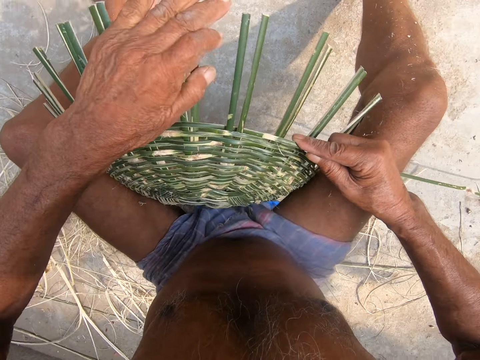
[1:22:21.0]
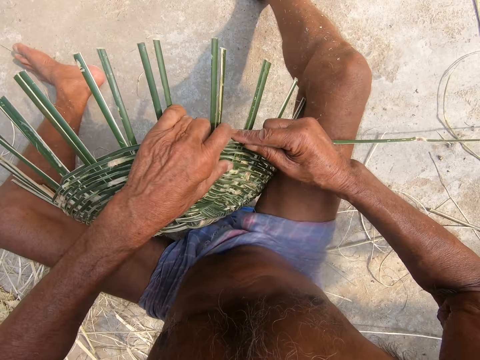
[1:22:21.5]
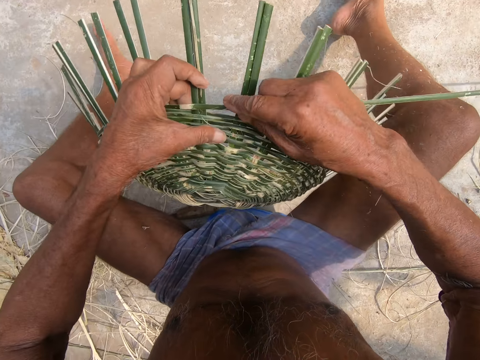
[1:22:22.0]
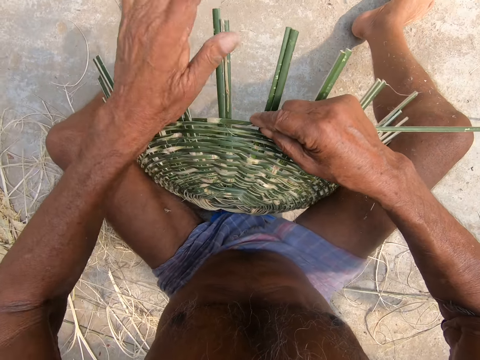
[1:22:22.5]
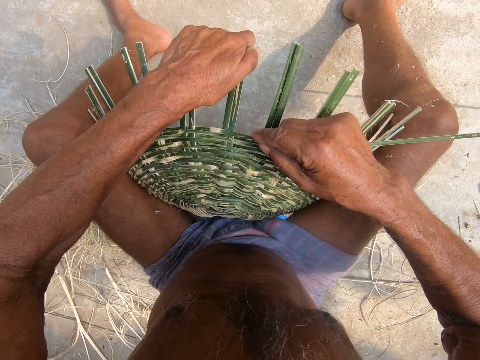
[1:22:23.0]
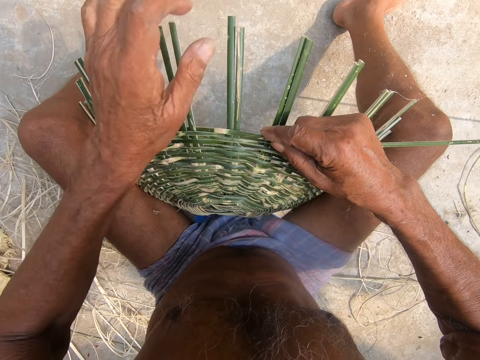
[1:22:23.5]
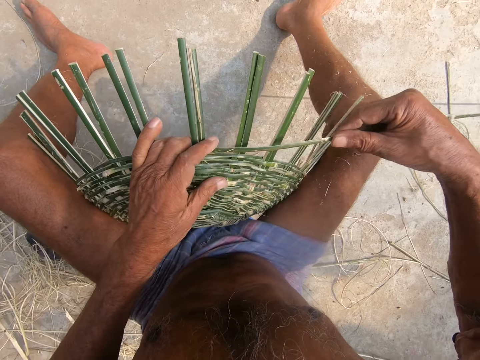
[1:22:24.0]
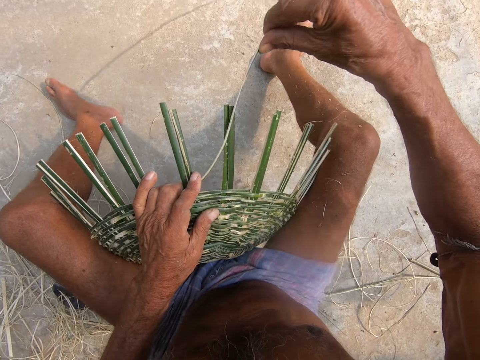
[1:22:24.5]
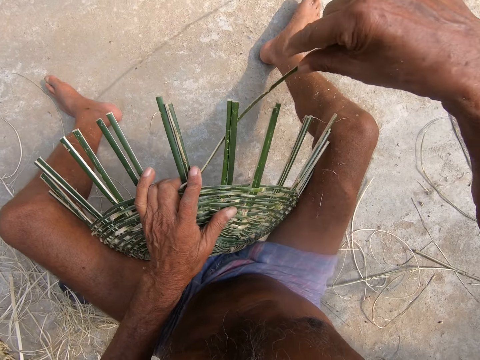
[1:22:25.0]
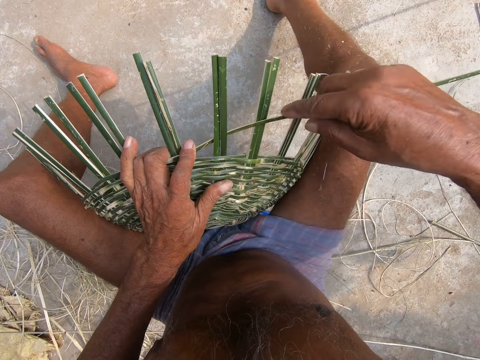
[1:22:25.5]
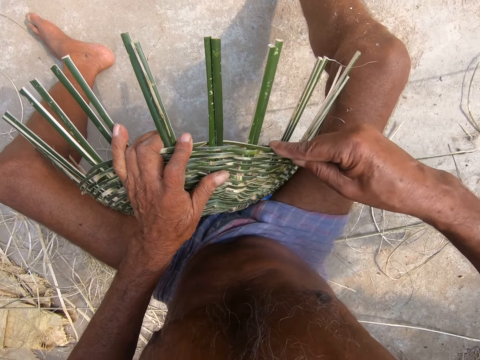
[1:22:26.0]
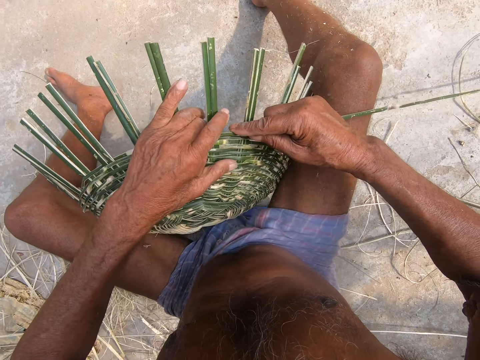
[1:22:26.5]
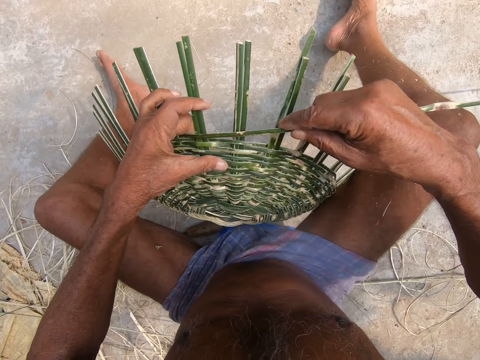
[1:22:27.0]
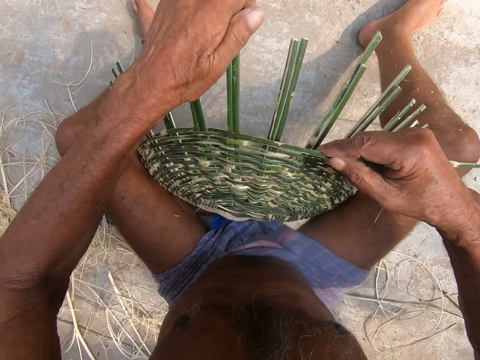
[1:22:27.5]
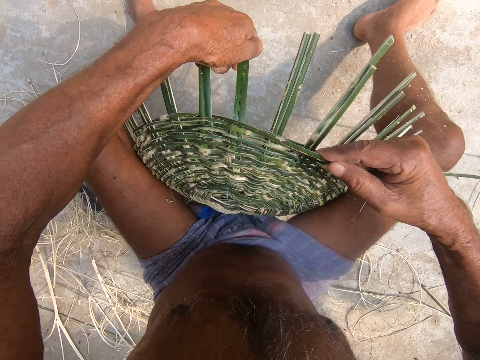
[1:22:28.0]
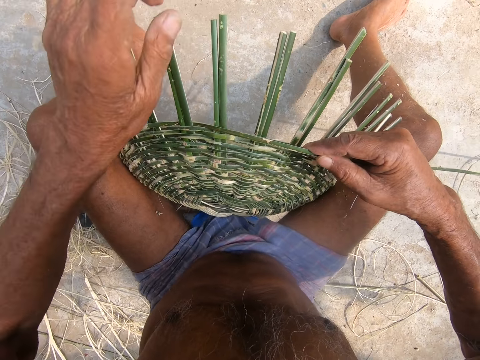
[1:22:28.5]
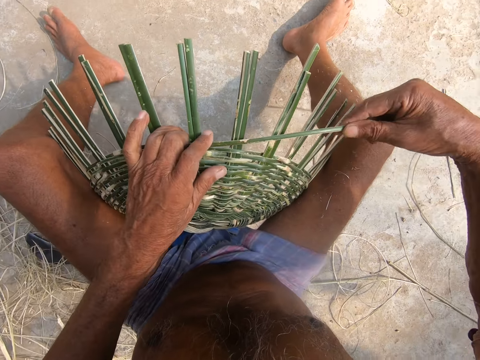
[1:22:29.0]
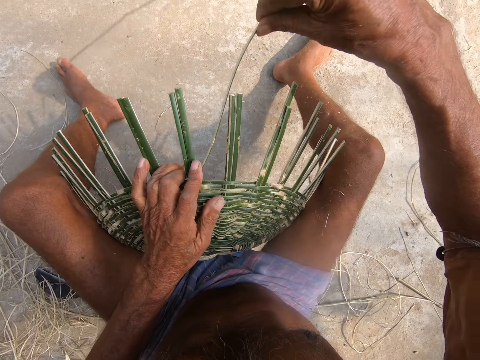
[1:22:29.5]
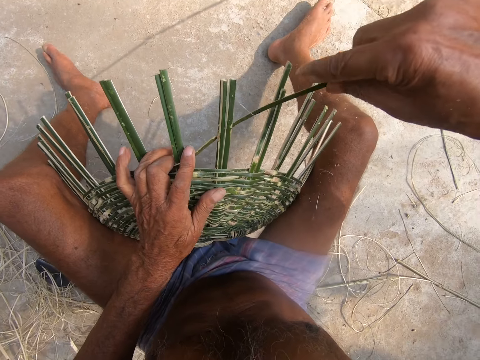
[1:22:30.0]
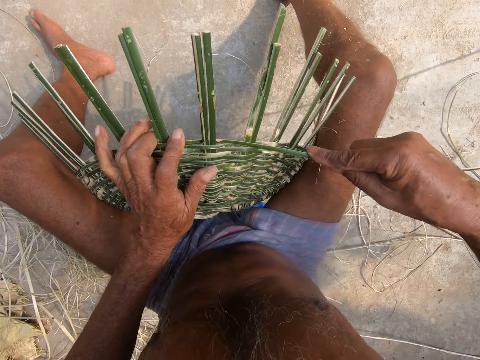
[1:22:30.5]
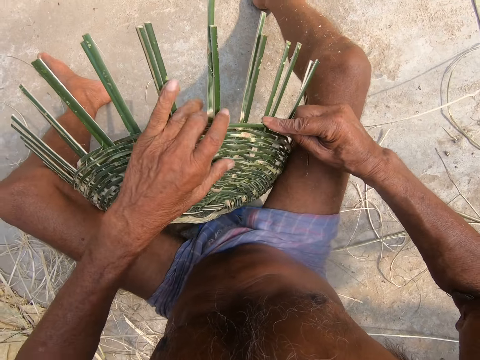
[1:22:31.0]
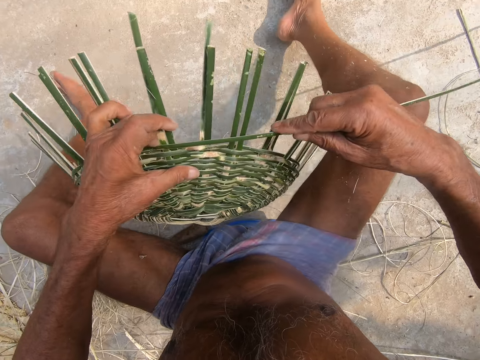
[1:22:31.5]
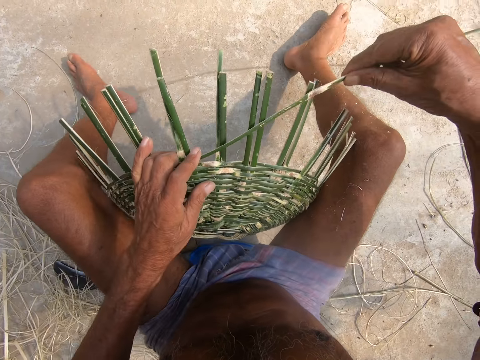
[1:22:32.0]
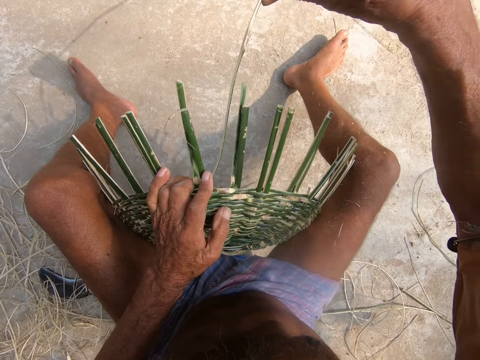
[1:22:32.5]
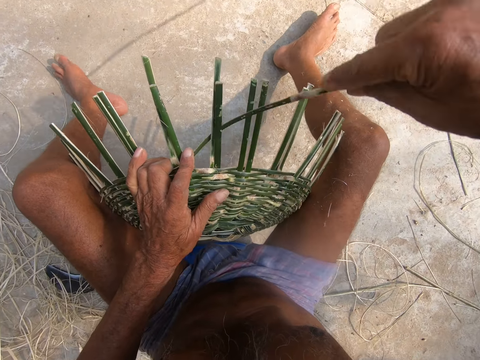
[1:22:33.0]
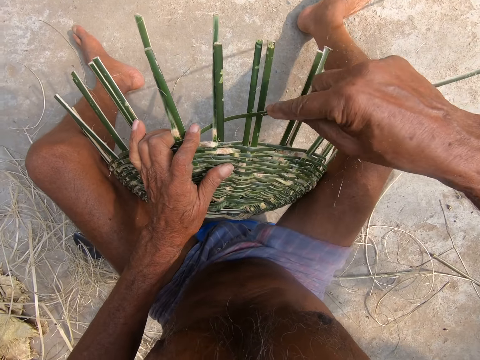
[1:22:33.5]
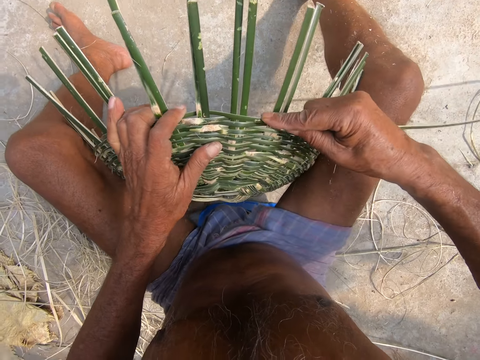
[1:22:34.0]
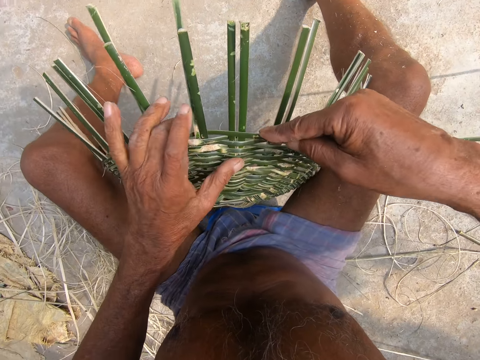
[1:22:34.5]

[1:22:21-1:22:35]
The camera wearer bends the bamboo strips. He turns the basket. He bends the bamboo strips. He weaves the basket with the bamboo stroke using both hands. He adjusts the bamboo strokes on the basket with his left hand. He weaves the basket with the bamboo stroke using both hands. He weaves the basket again.

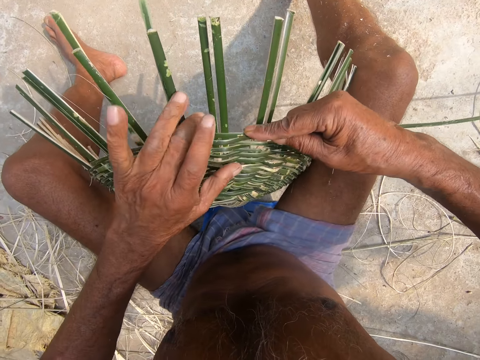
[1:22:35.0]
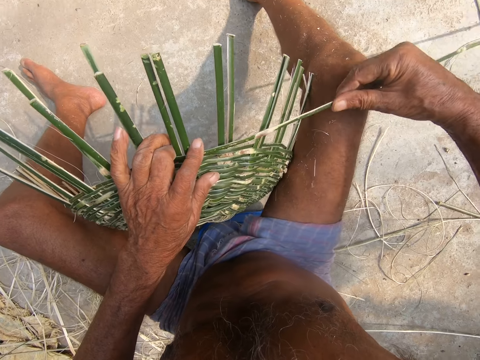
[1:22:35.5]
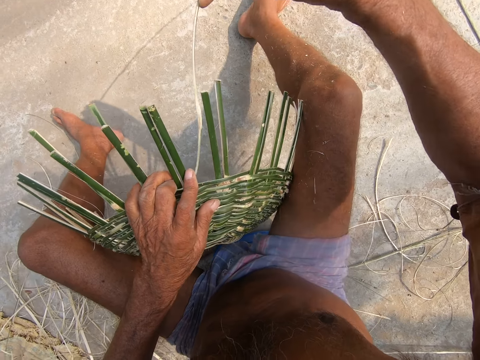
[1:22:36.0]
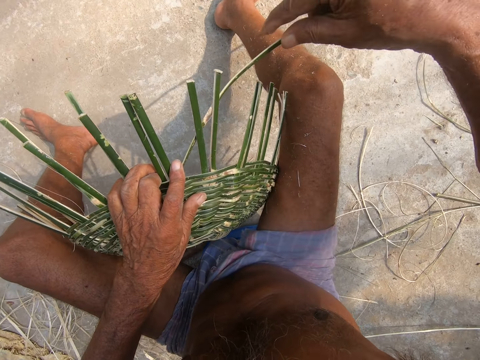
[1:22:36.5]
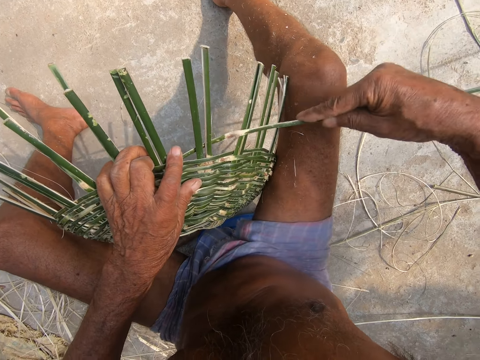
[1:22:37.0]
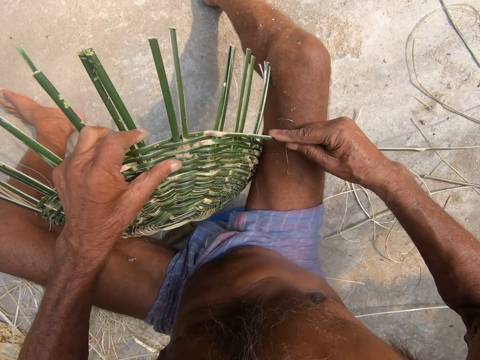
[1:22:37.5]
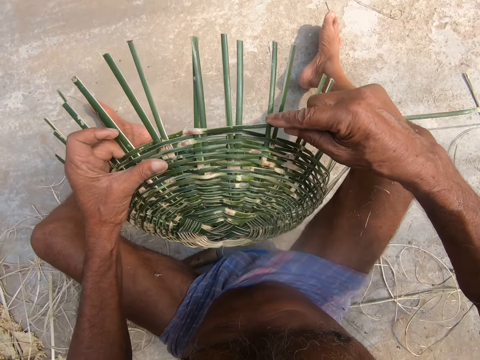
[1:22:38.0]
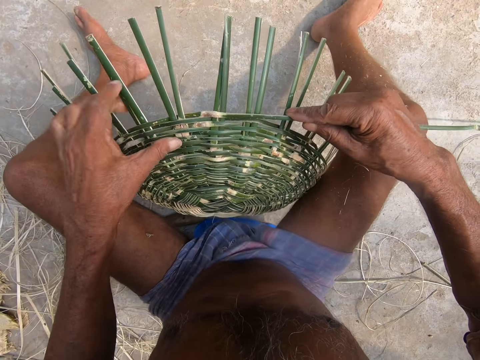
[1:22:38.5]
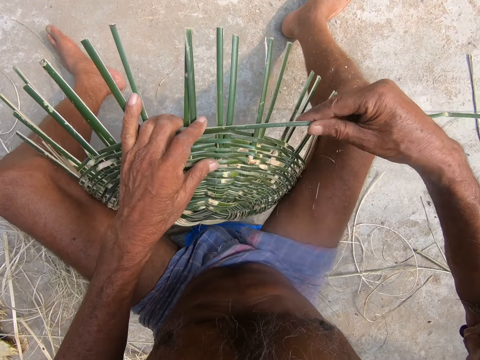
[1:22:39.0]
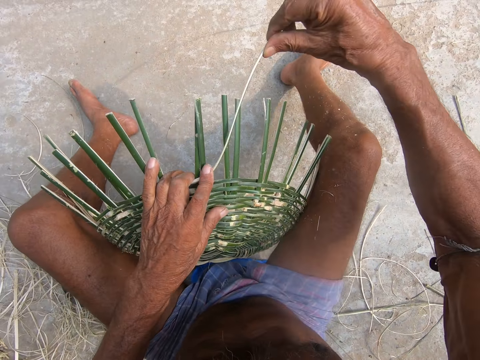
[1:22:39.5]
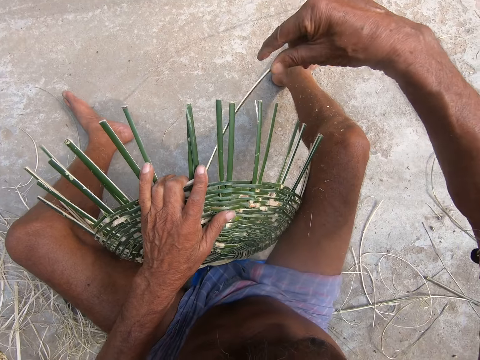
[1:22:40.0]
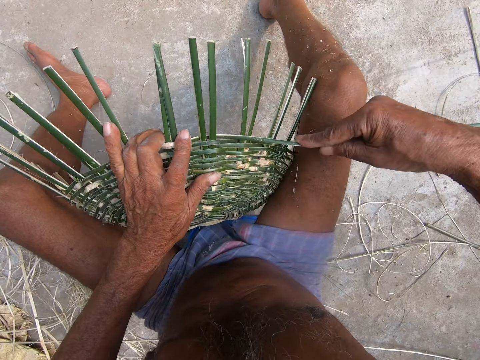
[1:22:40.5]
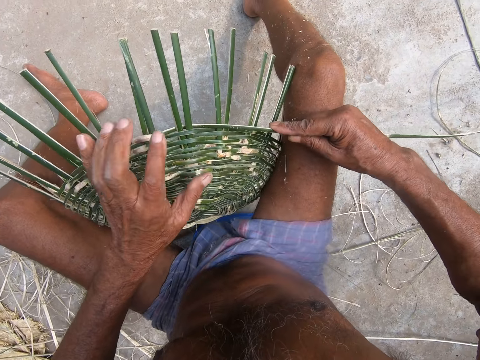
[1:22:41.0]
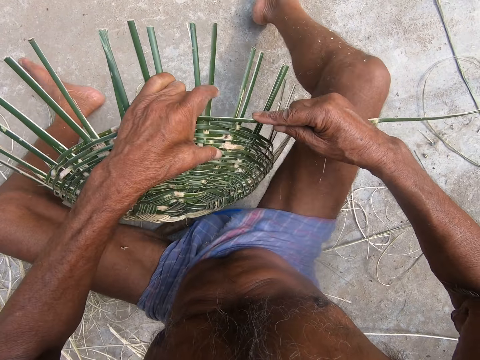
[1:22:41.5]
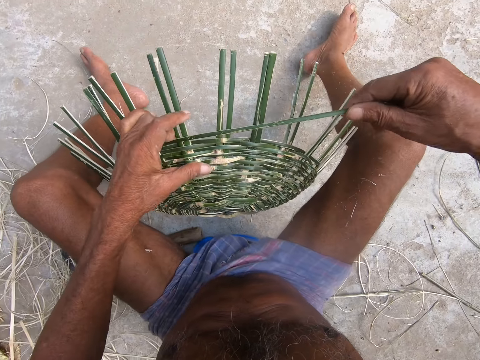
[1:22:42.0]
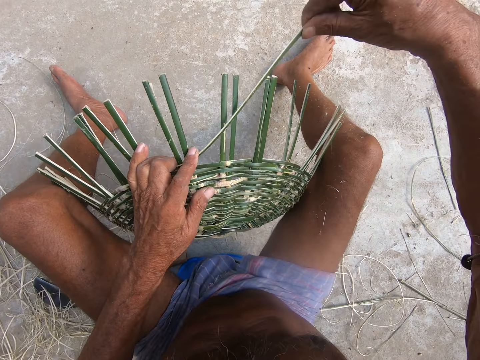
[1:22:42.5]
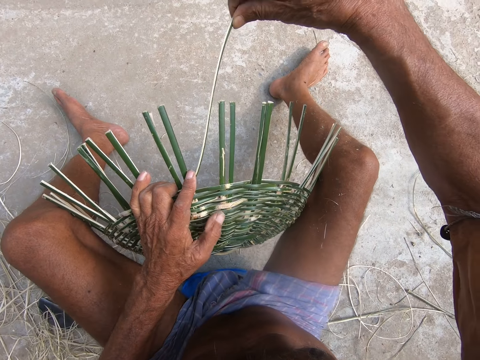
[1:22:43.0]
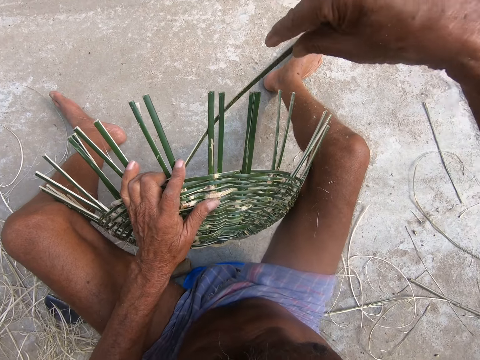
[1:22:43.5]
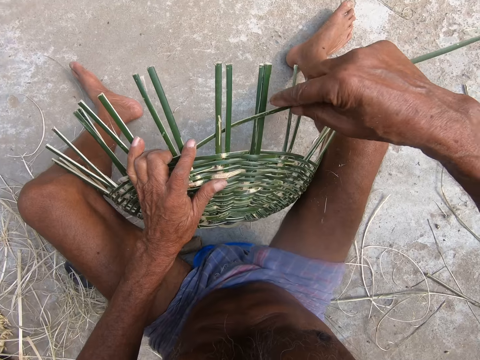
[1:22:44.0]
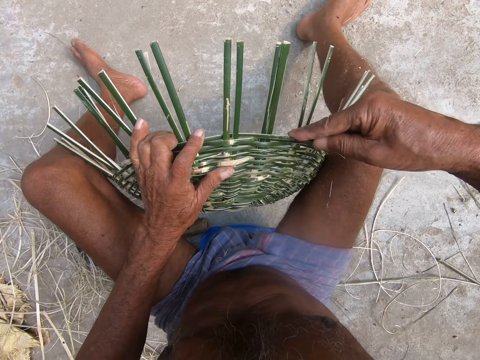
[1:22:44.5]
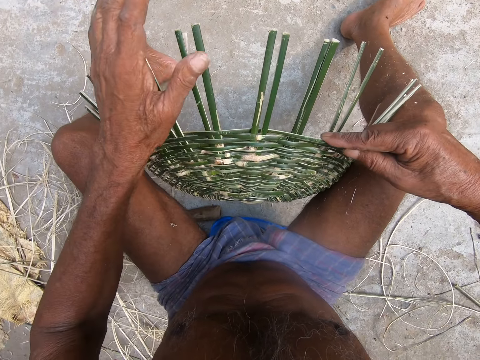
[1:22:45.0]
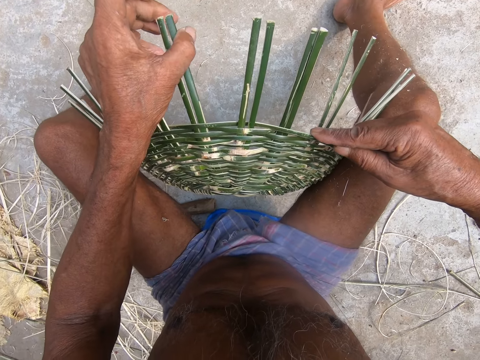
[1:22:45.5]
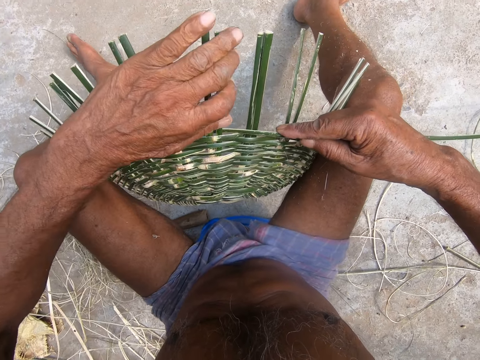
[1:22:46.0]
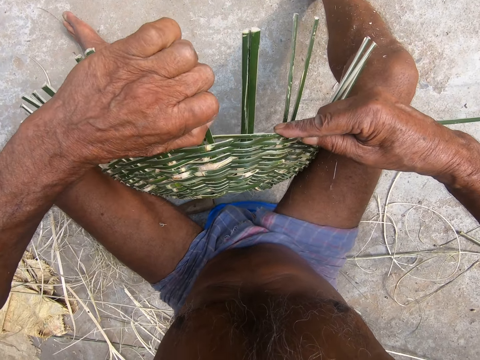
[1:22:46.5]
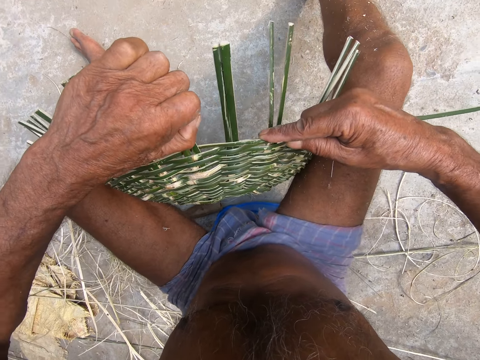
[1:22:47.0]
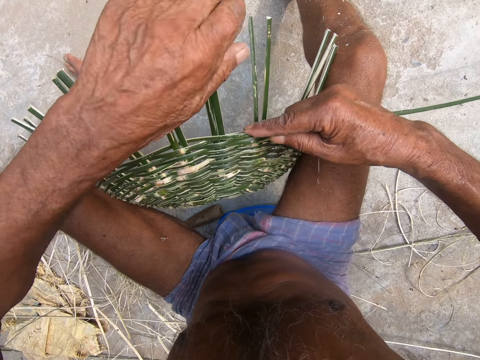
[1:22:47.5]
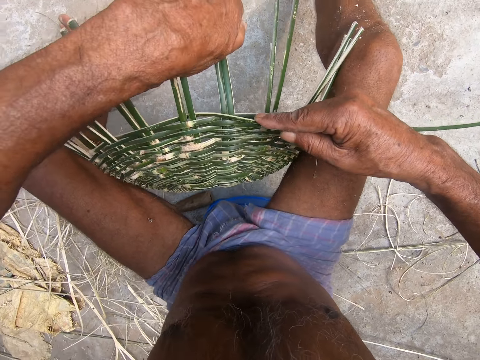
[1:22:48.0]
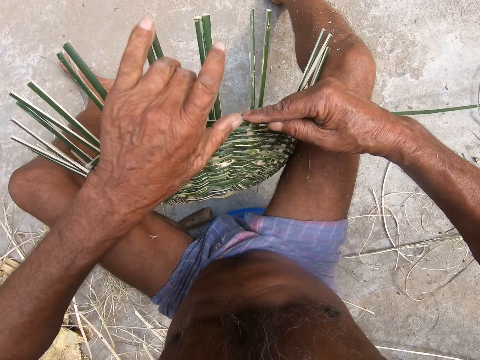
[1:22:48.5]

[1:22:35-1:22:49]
The camera wearer weaves the basket. He weaves the basket repeatedly. He adjusts the bamboo strokes on the basket with his left hand. He bends the bamboo strips.
